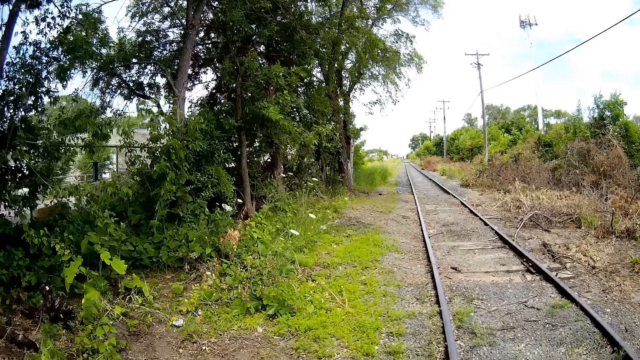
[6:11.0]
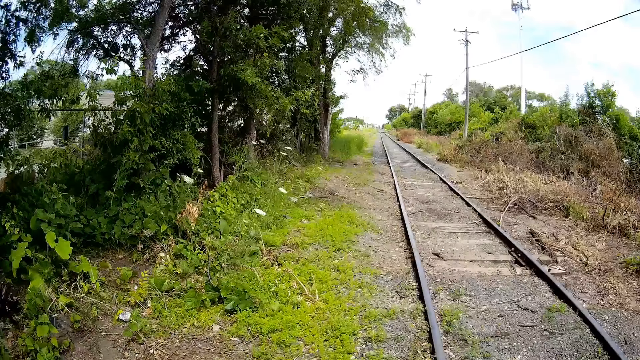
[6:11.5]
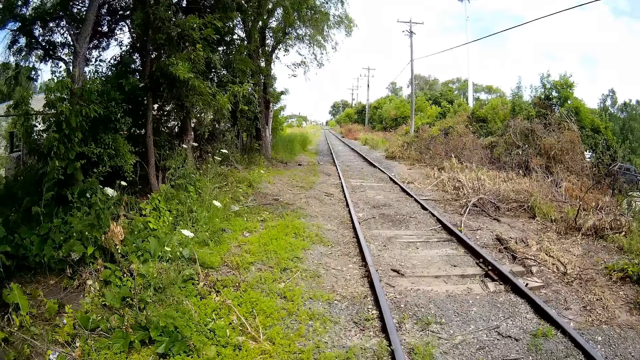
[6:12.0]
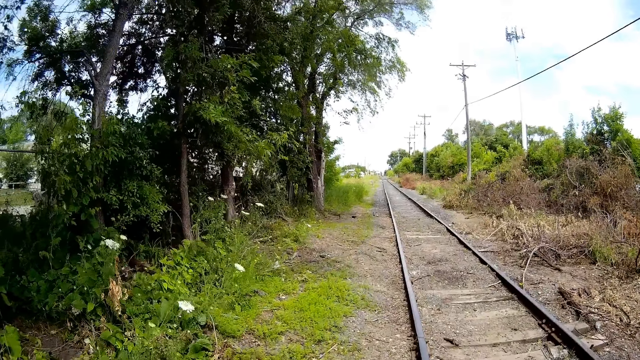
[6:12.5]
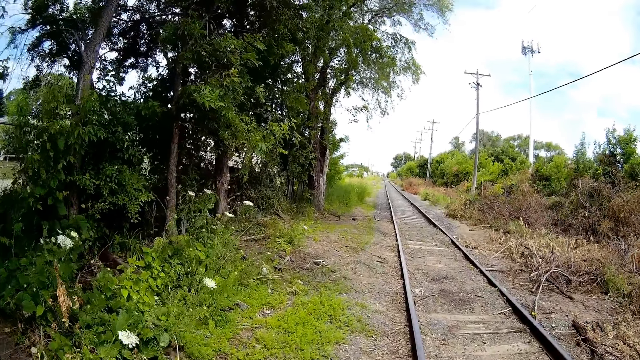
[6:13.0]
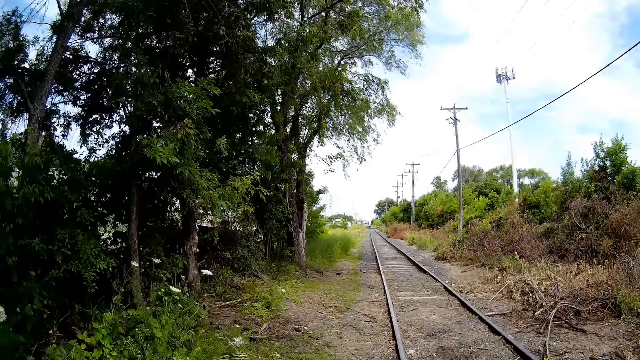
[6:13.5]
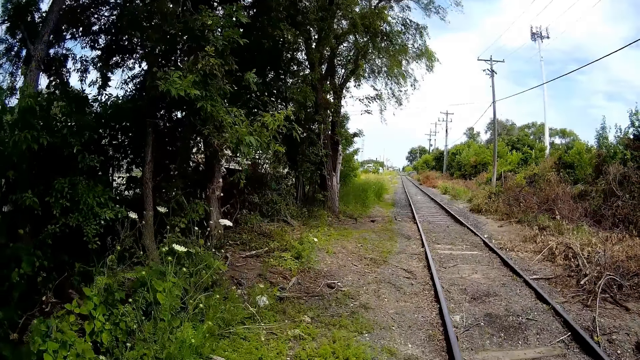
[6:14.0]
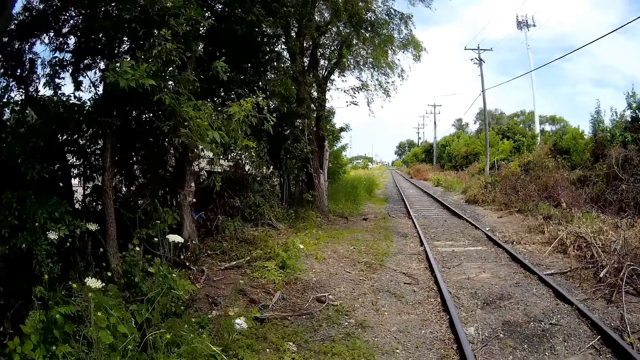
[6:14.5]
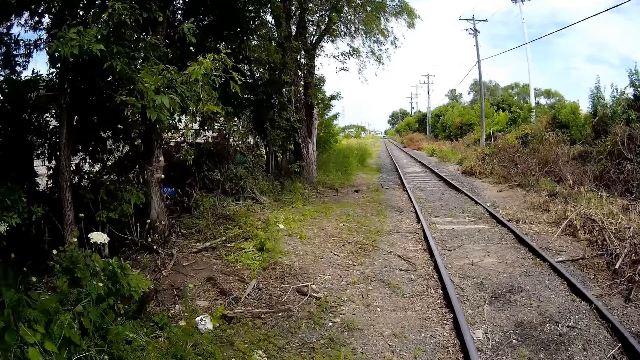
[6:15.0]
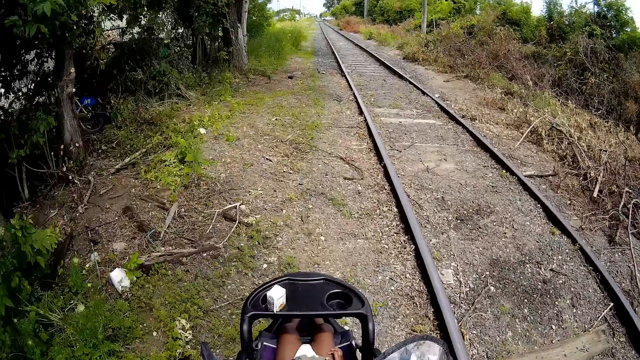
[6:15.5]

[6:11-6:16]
The camera wearer rides an infant on a stroller alongside the railway line.

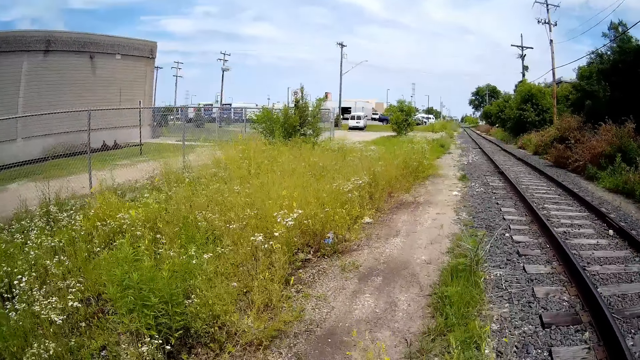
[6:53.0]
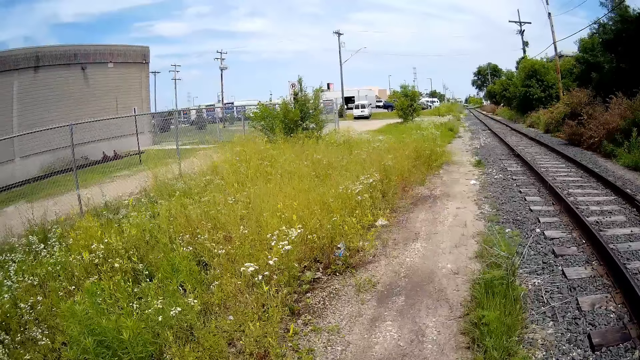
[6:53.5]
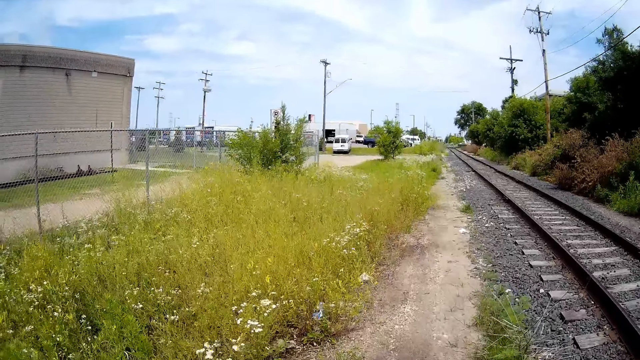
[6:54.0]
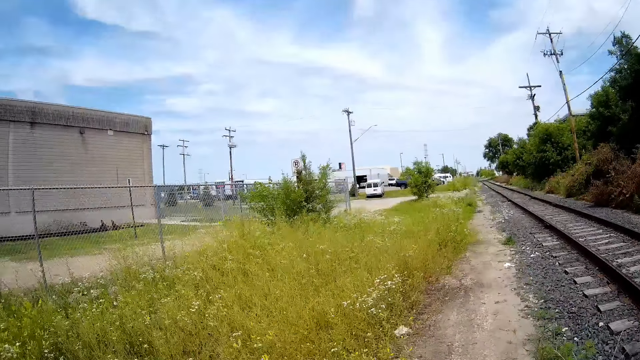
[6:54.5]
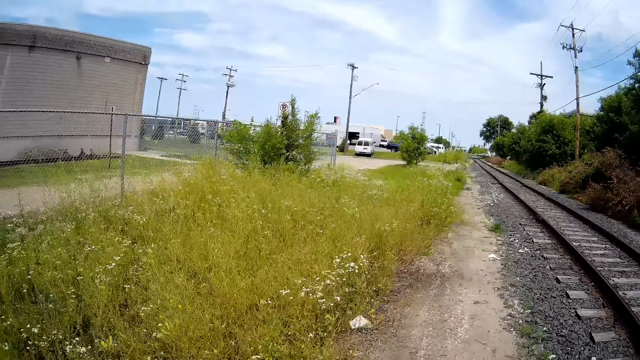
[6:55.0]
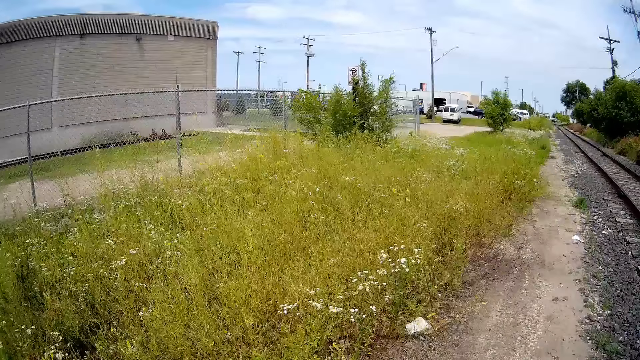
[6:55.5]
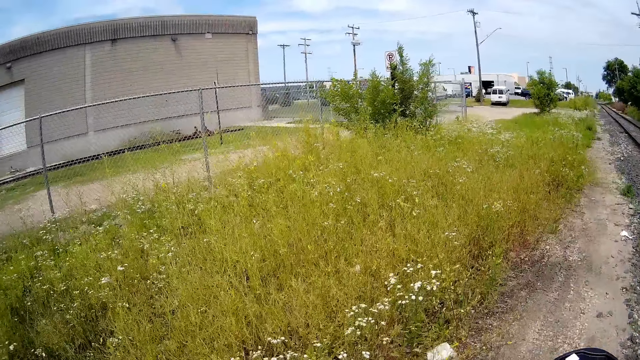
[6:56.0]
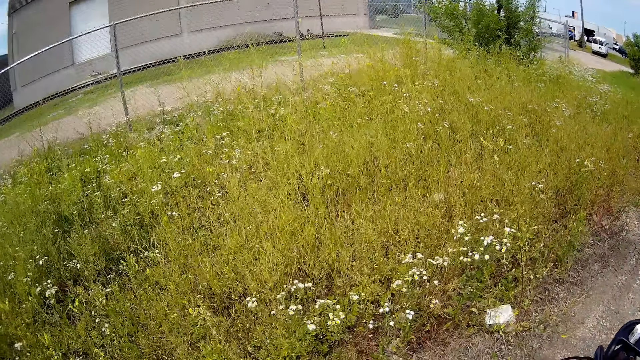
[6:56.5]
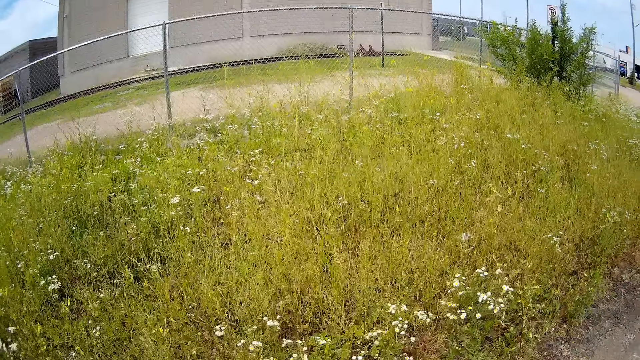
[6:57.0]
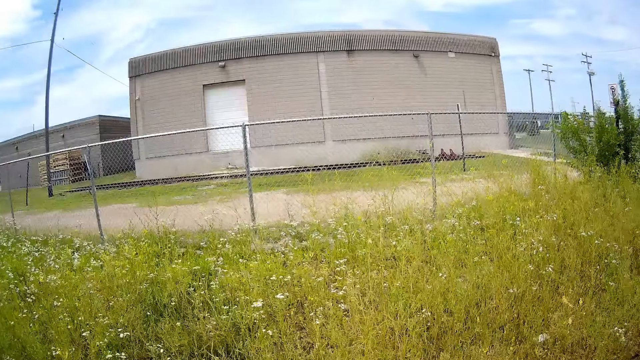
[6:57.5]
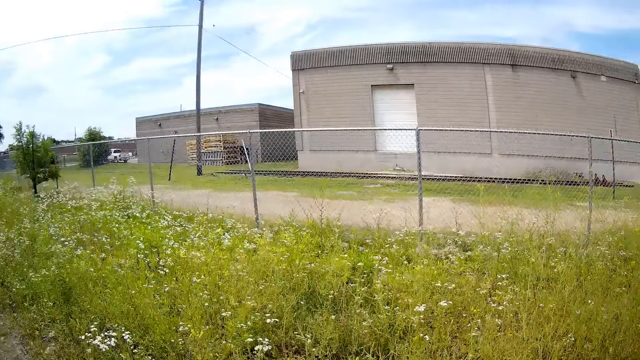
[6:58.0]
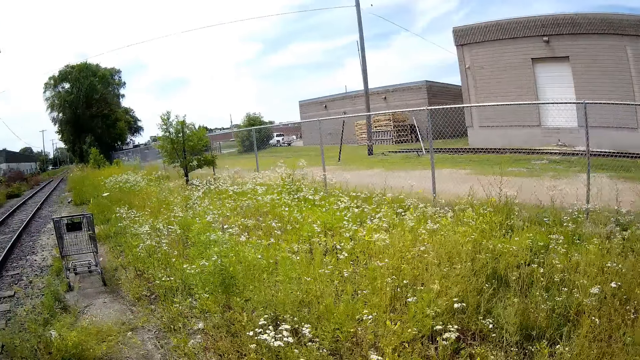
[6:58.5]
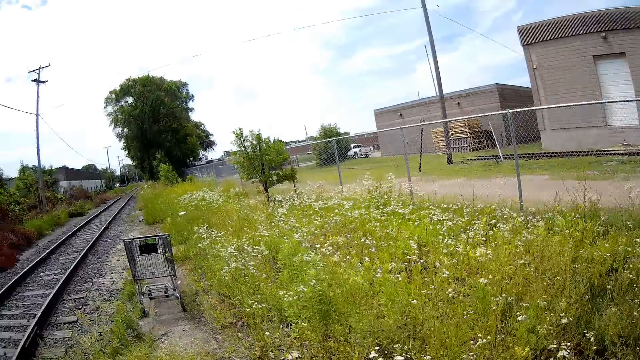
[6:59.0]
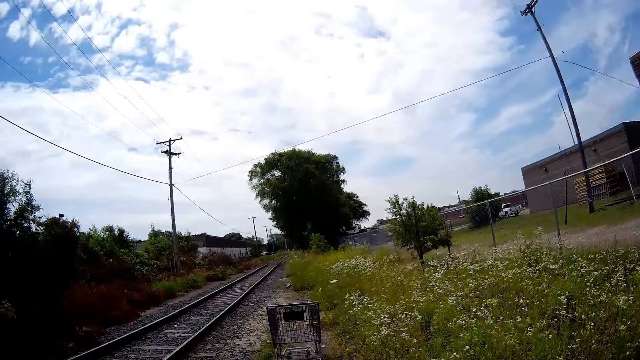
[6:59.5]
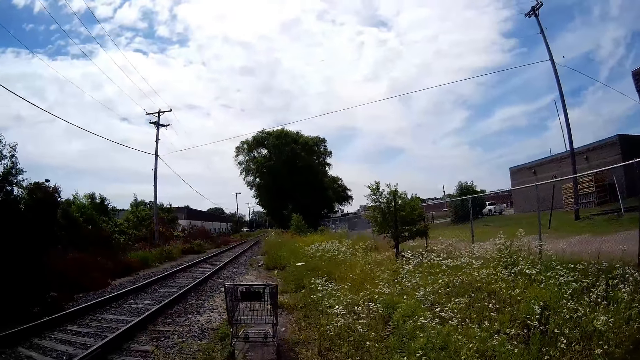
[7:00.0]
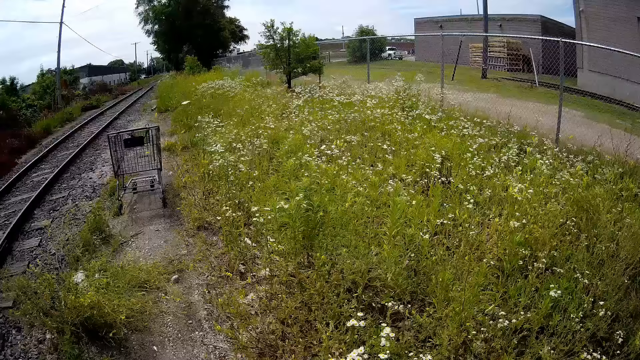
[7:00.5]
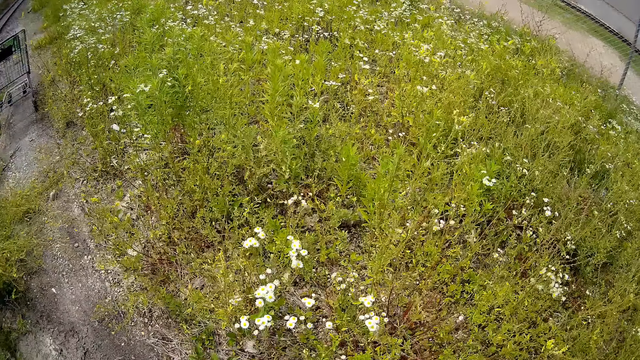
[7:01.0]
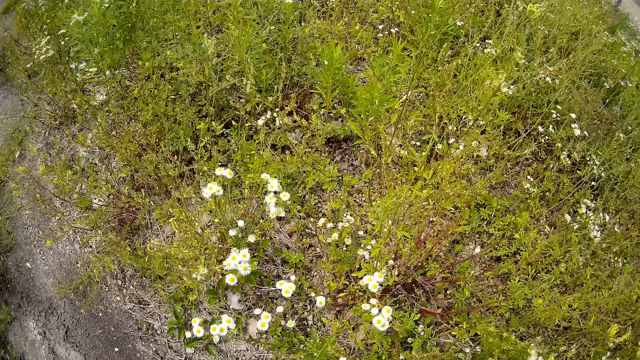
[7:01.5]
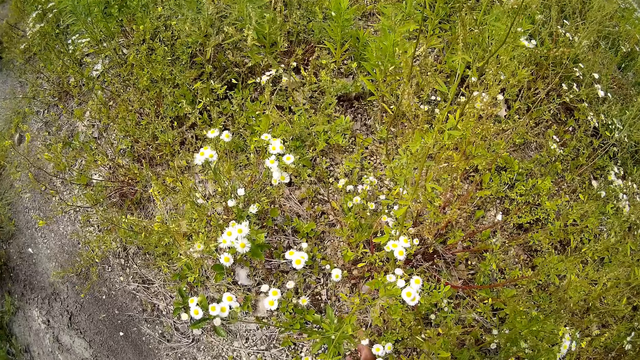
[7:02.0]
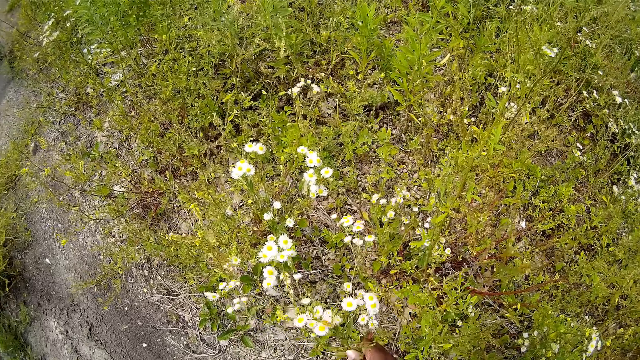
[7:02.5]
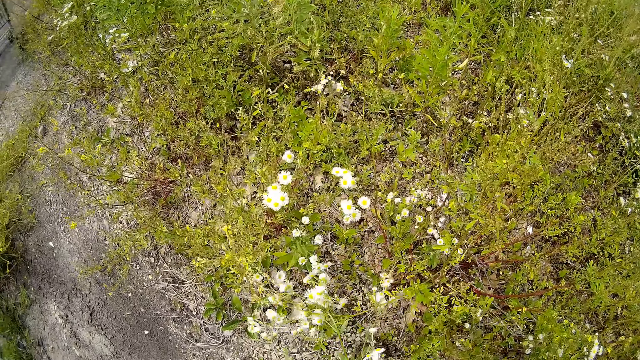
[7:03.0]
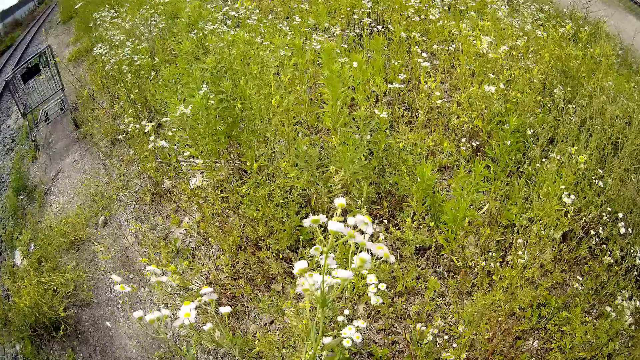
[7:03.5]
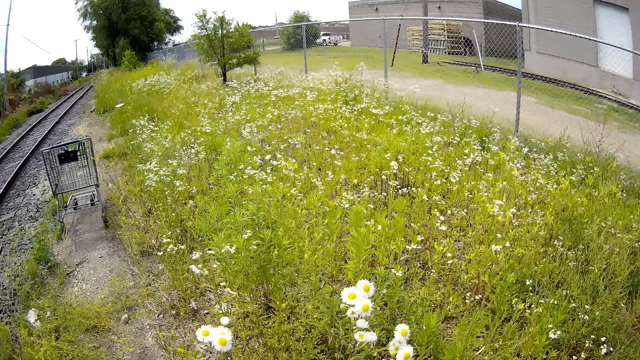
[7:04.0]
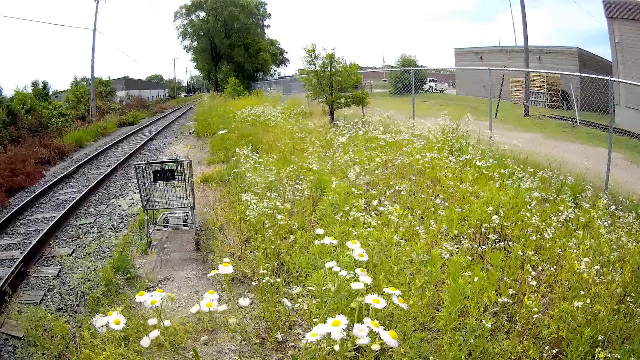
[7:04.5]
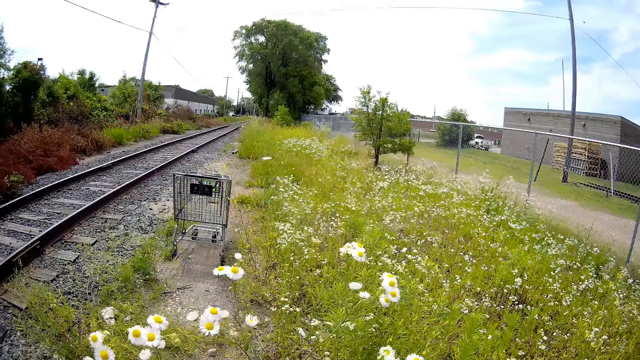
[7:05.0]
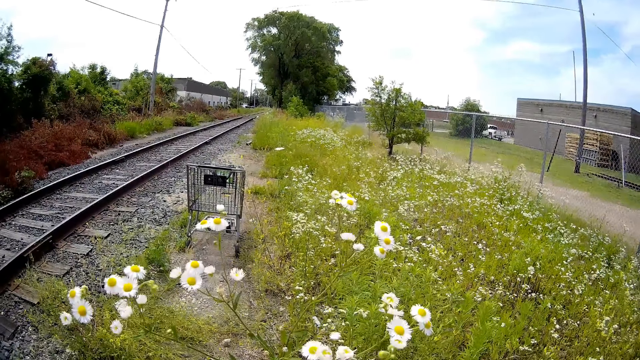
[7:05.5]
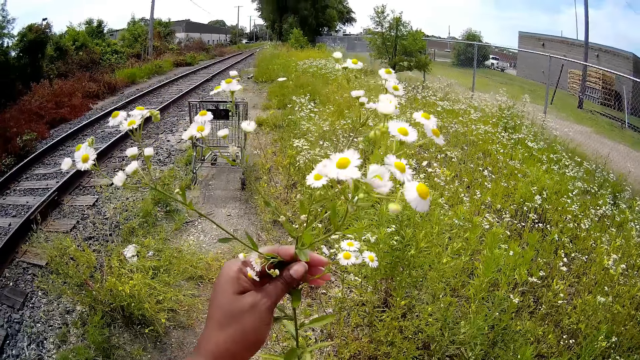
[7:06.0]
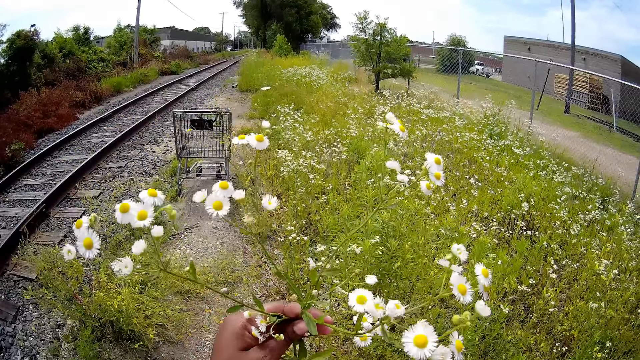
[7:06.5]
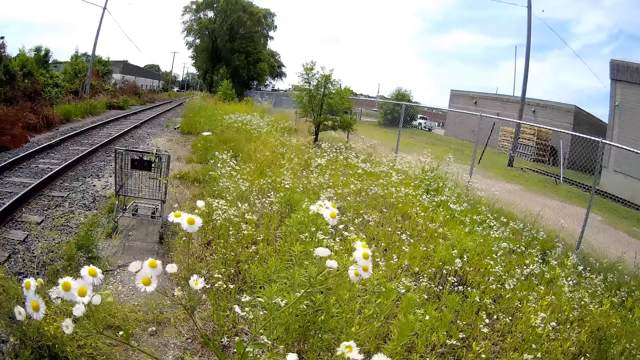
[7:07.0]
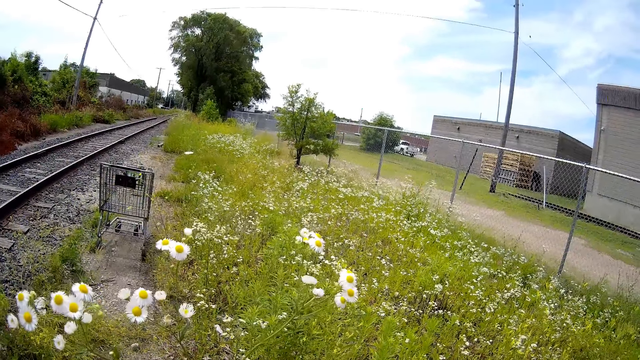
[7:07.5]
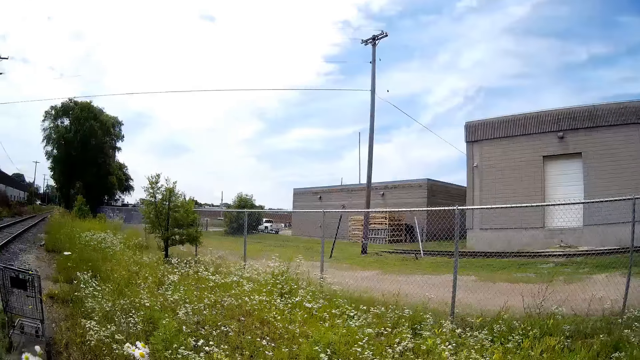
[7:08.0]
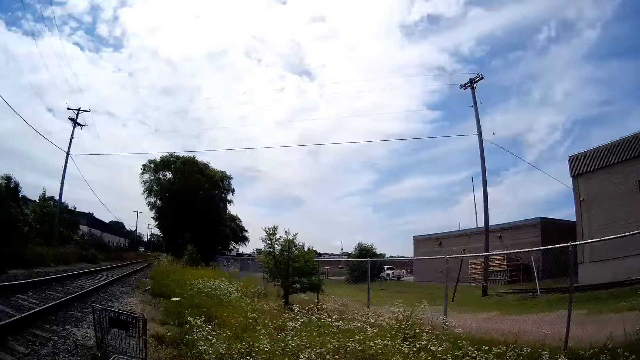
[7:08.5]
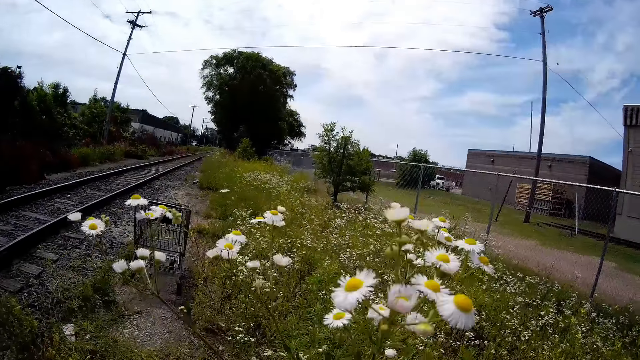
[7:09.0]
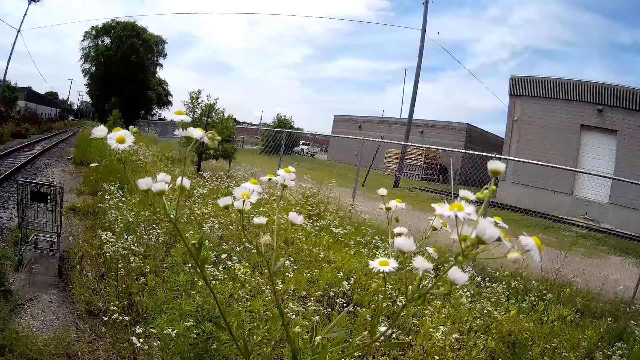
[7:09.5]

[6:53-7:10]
The camera wearer looks around. She plucks a flower. She cuts the flower with her right hand. She holds the flower in her left hand.
